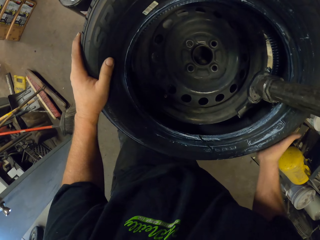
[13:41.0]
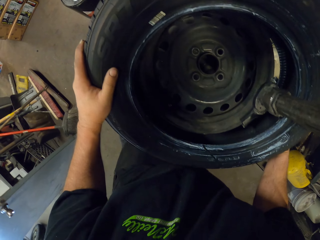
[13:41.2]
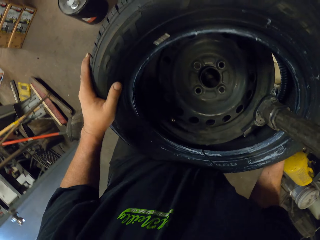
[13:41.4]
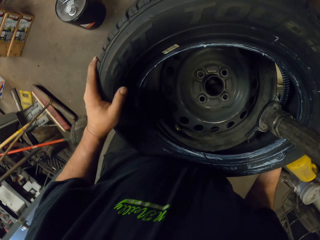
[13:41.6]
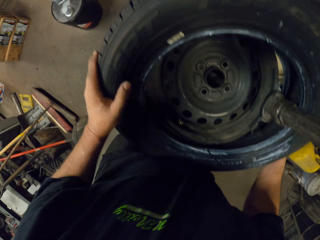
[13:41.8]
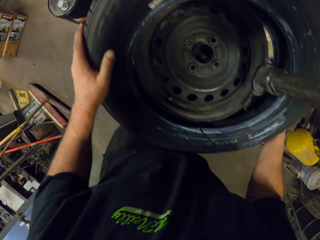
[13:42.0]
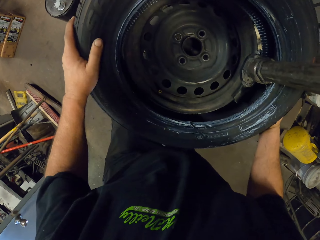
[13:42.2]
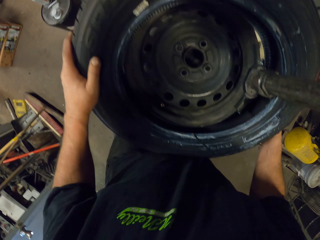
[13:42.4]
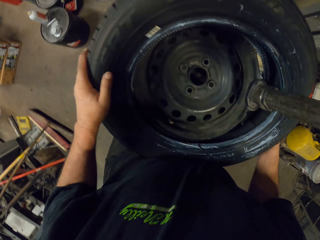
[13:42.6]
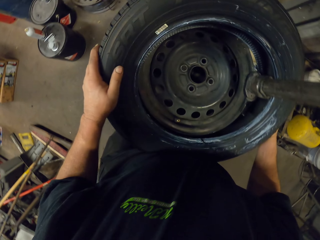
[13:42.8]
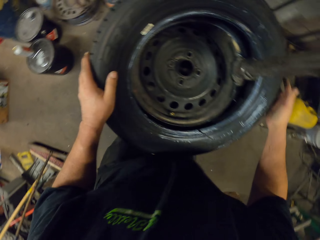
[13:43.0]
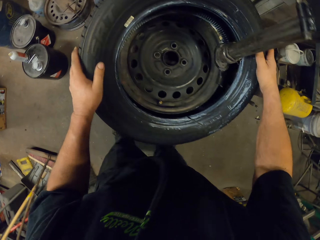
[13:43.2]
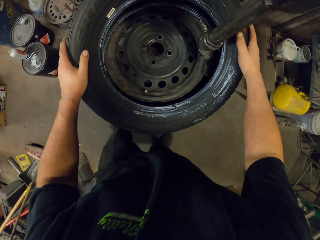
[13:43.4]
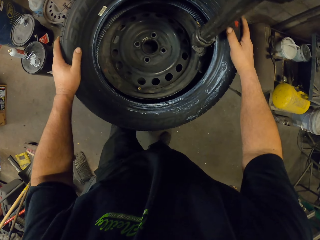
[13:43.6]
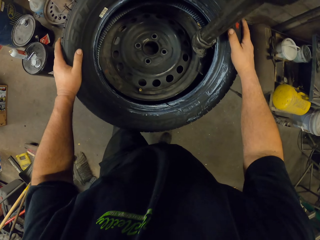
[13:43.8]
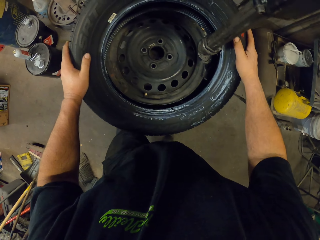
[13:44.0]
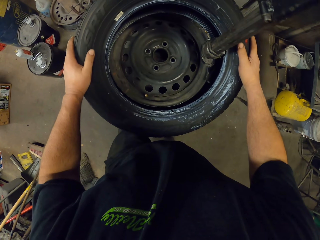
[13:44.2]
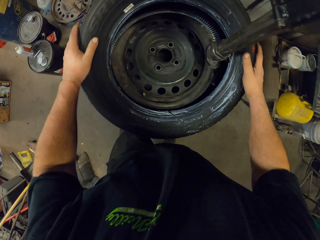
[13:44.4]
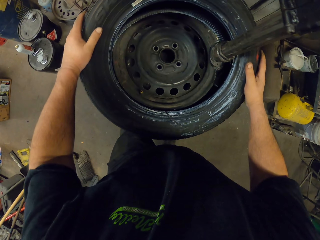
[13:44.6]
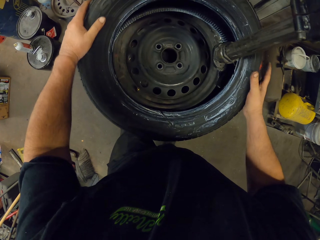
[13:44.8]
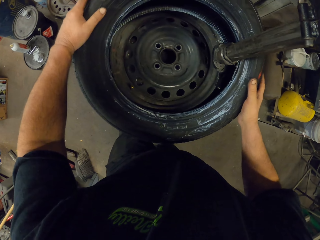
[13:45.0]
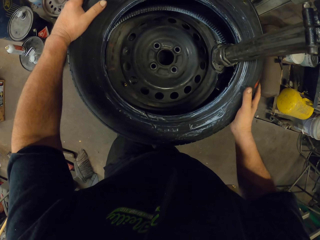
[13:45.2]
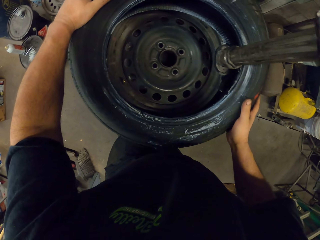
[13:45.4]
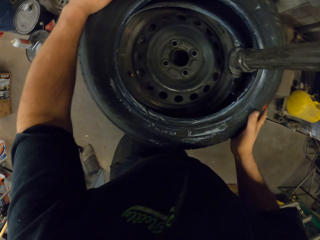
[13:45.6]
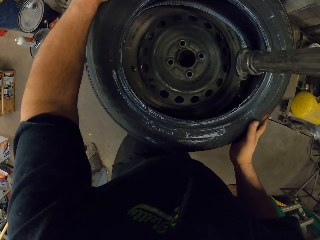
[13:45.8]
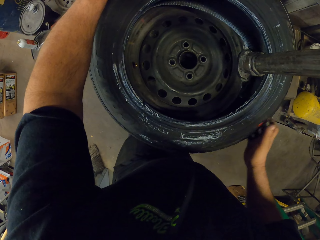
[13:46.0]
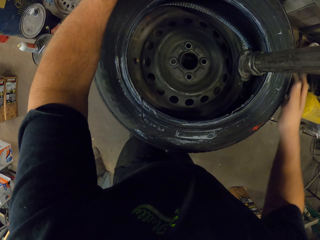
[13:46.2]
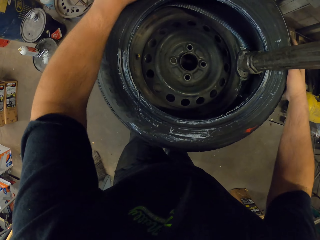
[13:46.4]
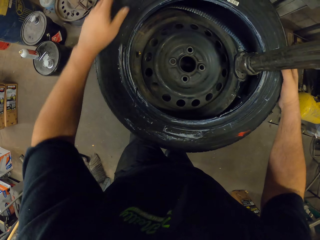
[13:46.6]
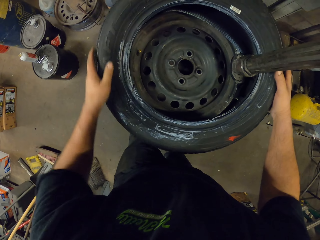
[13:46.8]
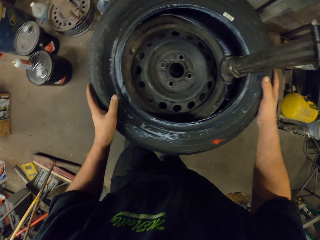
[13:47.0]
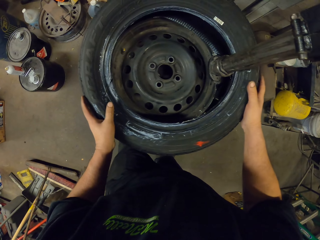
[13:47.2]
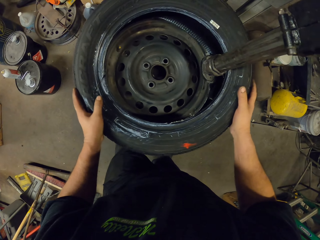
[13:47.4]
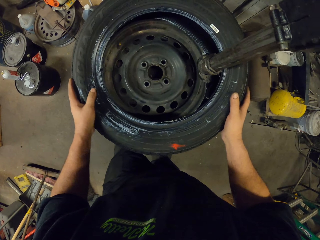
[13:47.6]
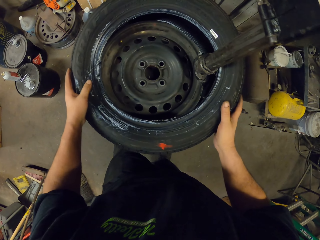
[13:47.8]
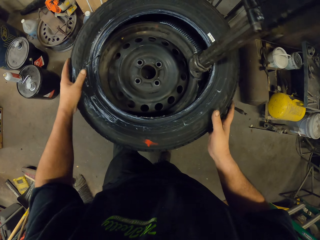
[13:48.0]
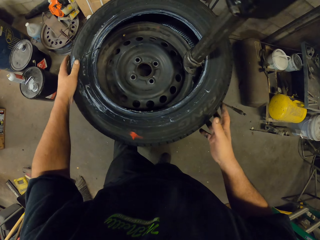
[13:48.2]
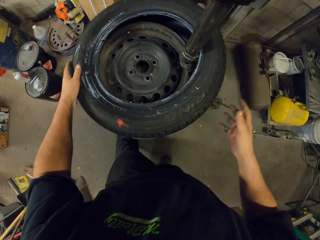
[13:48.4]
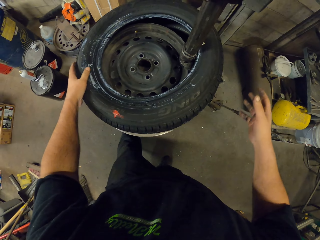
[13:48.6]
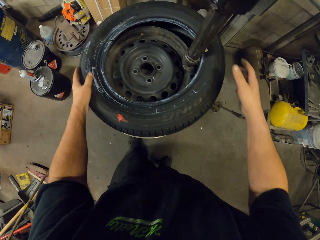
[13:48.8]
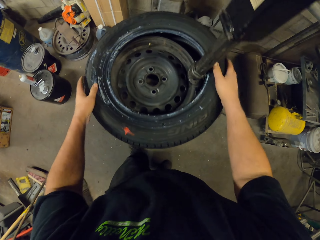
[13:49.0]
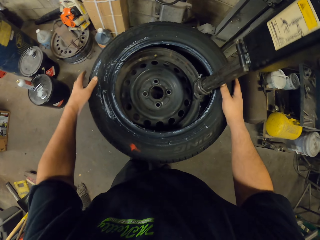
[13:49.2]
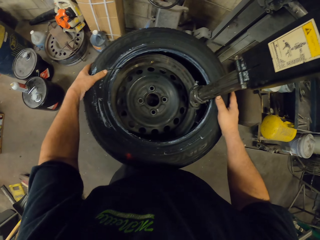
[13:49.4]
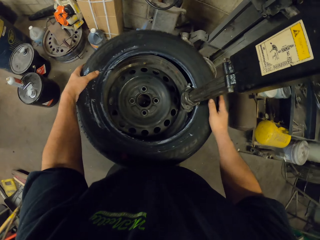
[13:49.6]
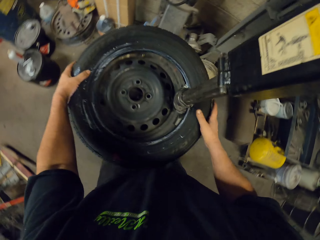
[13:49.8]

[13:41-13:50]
The camera wearer fixes the rim on the tire with the tire mounting.

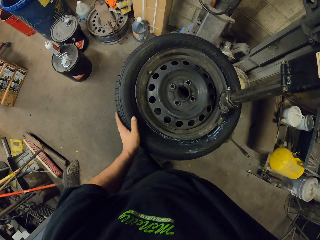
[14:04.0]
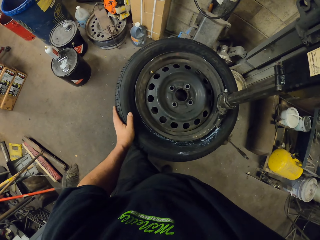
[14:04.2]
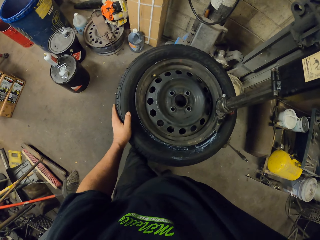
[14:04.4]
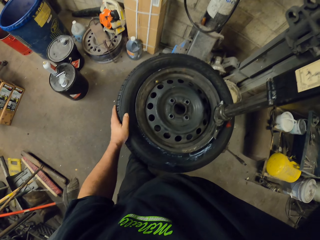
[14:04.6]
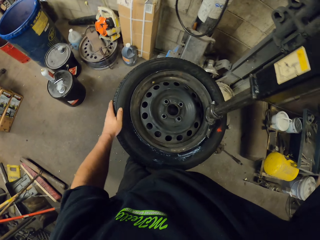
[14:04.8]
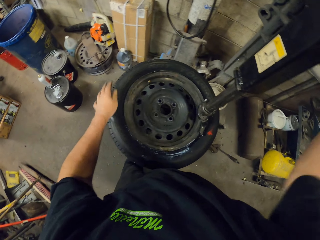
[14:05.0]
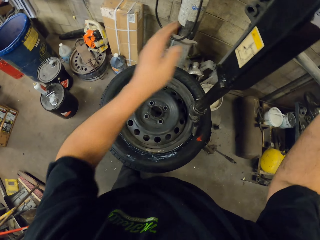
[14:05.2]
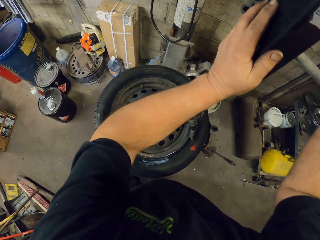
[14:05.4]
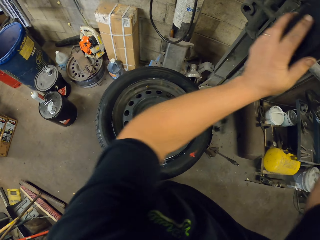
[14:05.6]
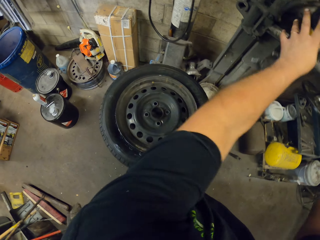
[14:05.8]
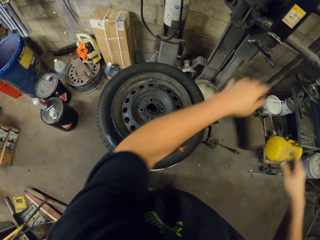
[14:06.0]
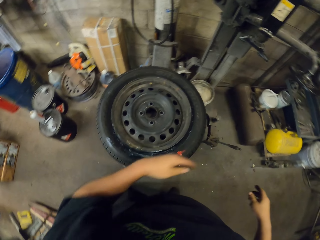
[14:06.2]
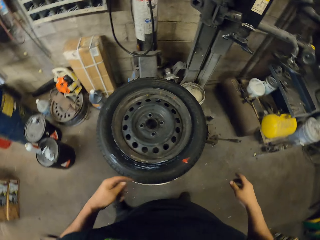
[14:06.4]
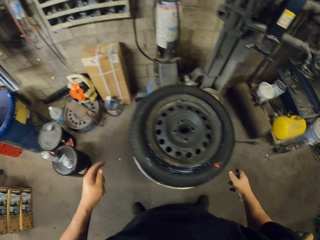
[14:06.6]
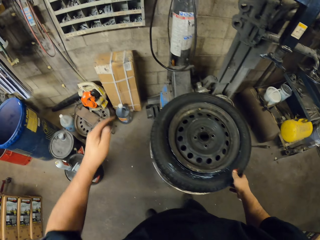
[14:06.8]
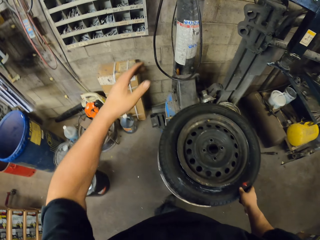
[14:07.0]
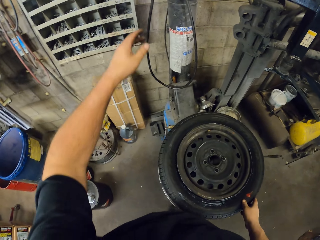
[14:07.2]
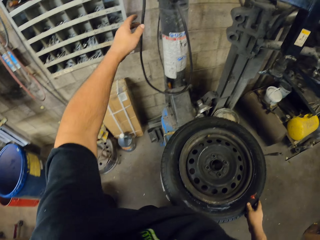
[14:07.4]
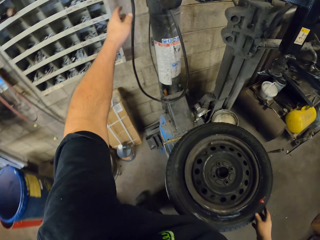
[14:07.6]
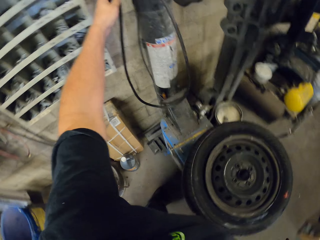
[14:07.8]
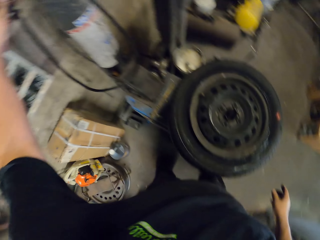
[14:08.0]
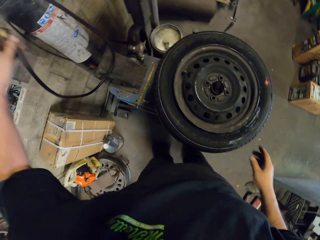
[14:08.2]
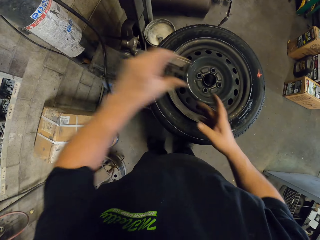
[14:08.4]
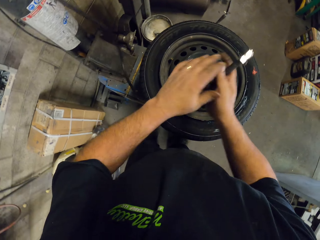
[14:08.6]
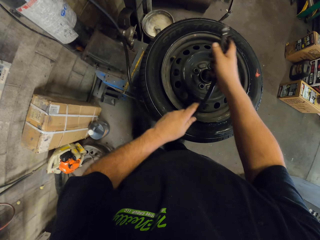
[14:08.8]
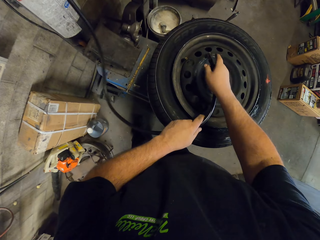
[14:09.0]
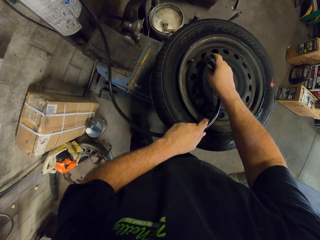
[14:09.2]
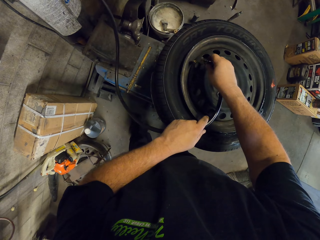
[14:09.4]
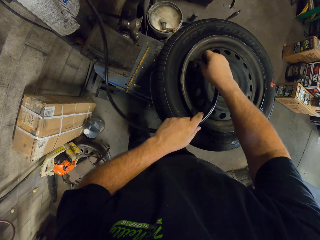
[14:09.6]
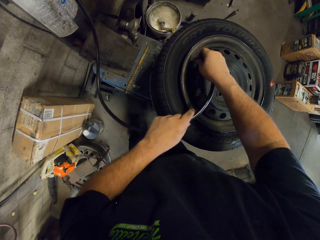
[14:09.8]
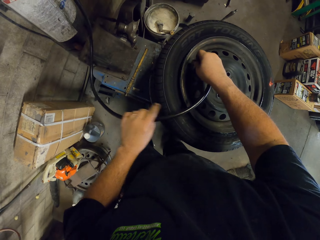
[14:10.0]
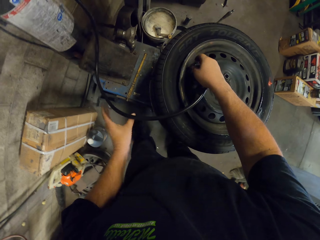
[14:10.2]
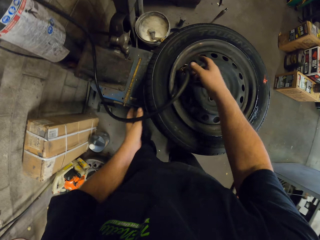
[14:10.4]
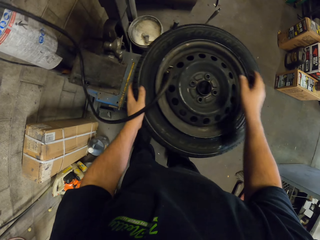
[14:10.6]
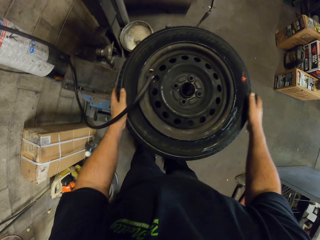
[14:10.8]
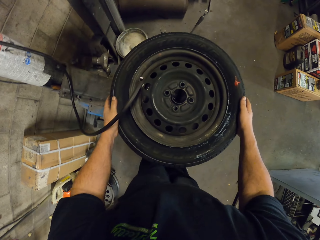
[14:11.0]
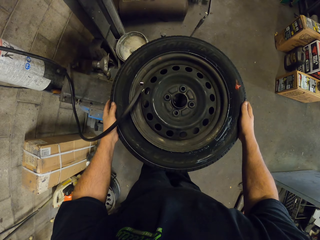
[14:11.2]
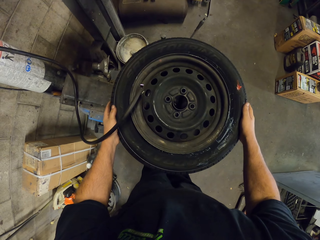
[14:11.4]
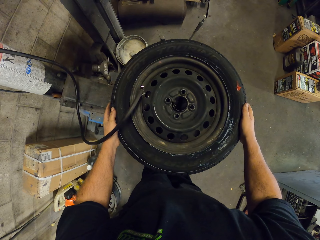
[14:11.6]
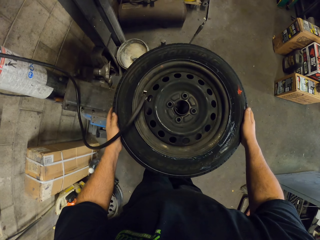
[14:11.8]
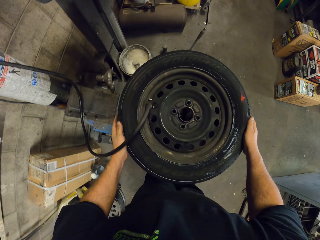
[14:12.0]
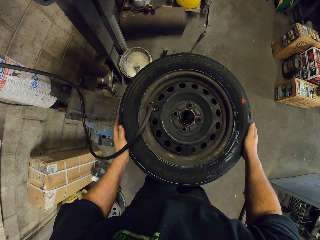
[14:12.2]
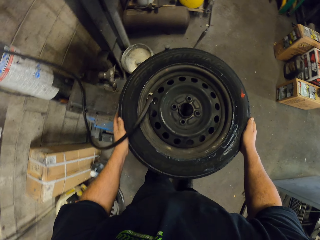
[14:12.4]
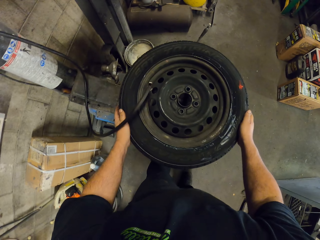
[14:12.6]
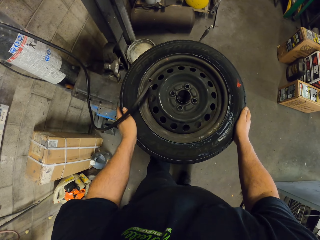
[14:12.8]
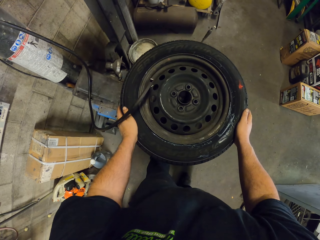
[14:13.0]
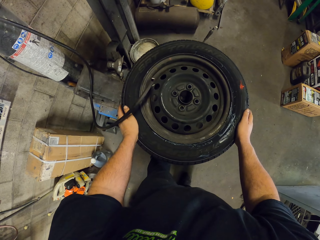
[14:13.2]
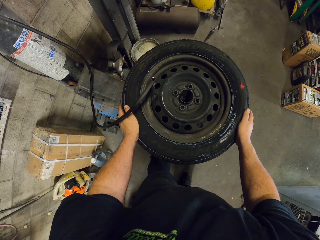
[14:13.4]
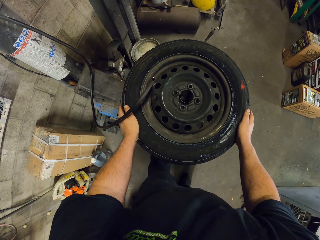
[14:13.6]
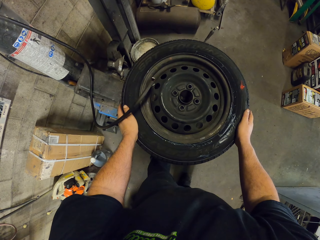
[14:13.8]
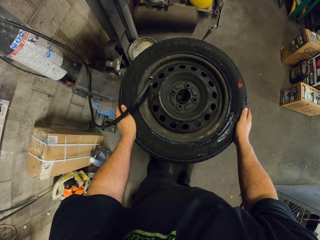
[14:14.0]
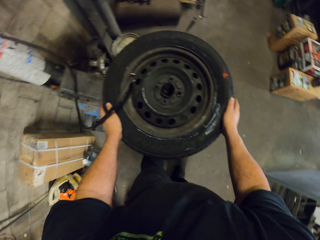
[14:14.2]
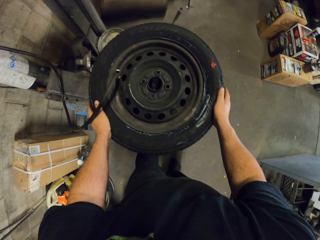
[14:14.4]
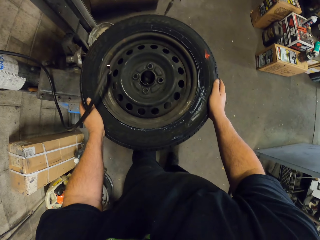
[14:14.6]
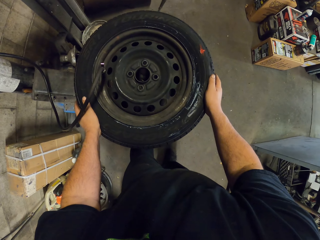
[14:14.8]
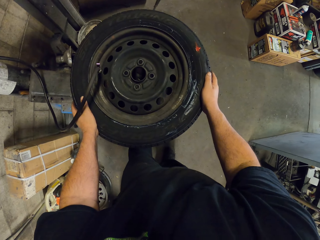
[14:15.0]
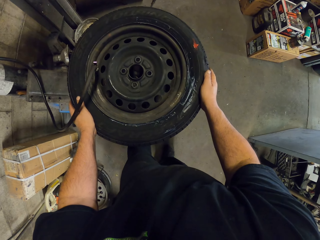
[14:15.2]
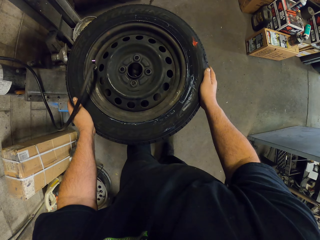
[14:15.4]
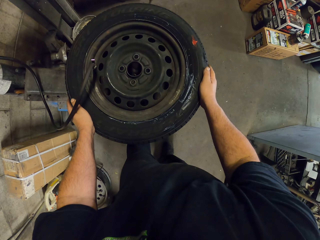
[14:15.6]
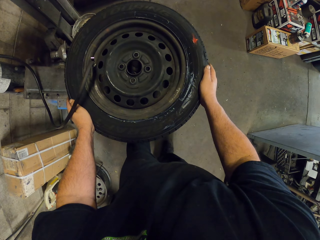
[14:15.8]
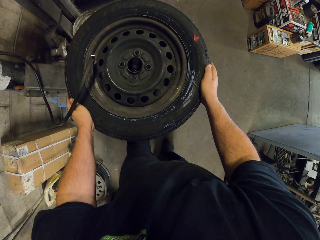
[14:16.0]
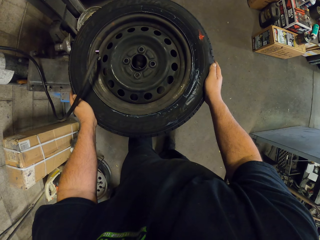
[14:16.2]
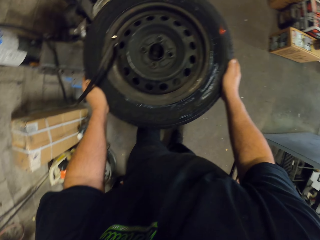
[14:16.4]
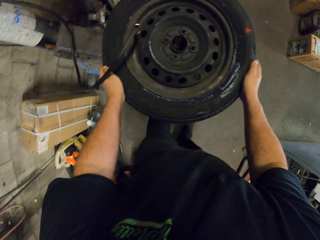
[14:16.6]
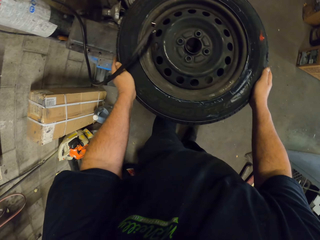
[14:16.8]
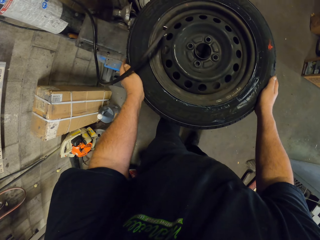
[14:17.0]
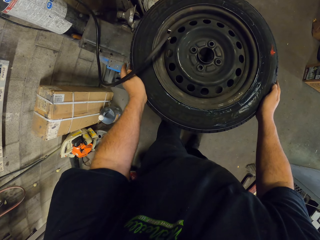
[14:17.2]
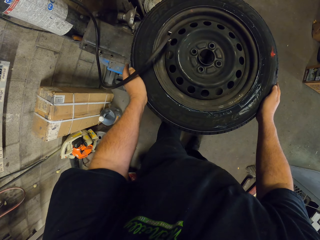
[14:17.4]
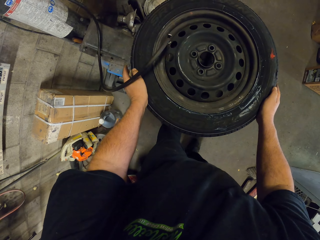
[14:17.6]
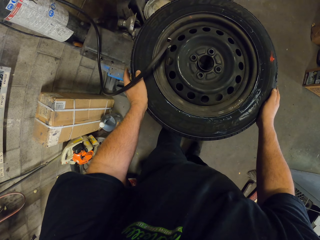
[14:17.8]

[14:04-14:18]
The camera wearer puts the wheel alignment machine arm away. They put the pressure hose pipe in the tire. They pick up the tire air cable. They fill the tire with the tire air cable. They hold the tire.
